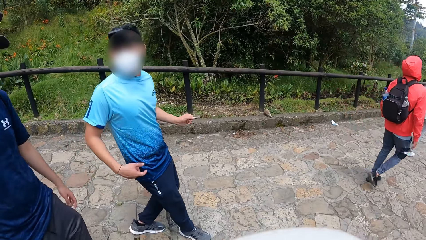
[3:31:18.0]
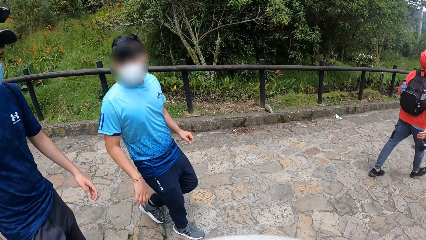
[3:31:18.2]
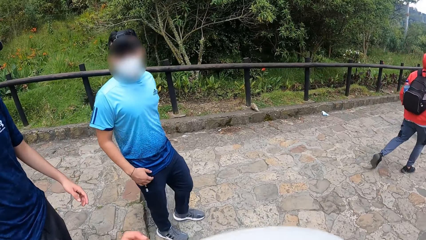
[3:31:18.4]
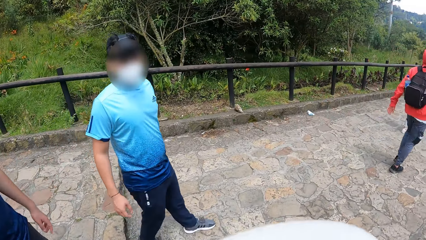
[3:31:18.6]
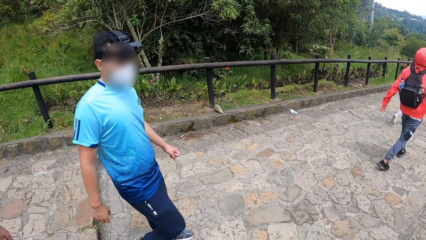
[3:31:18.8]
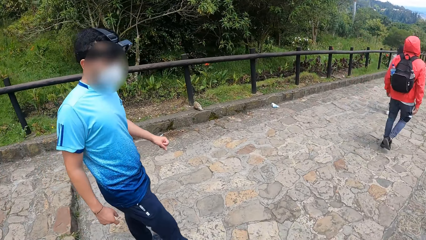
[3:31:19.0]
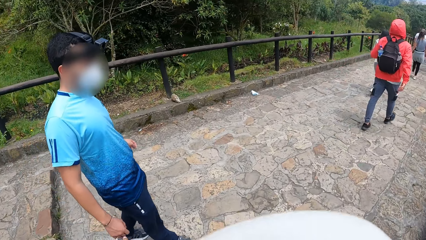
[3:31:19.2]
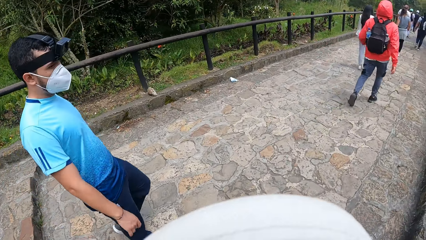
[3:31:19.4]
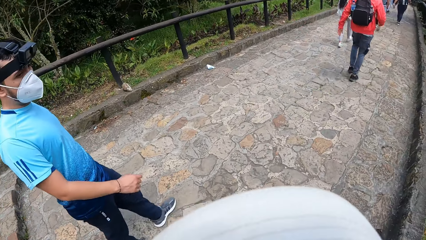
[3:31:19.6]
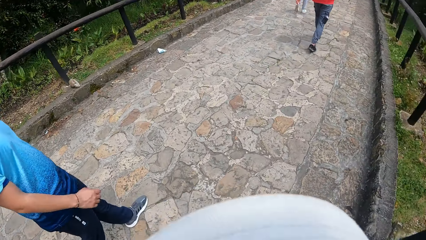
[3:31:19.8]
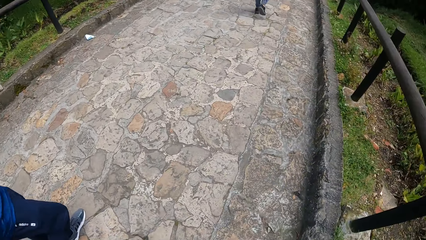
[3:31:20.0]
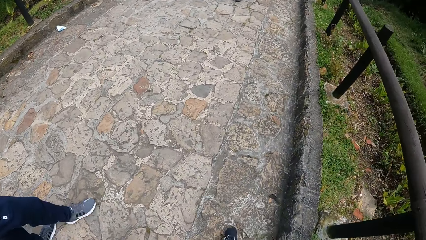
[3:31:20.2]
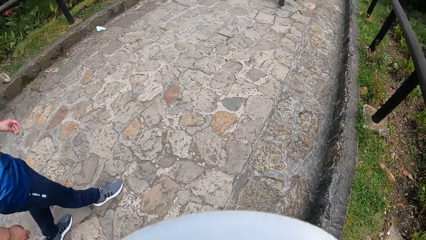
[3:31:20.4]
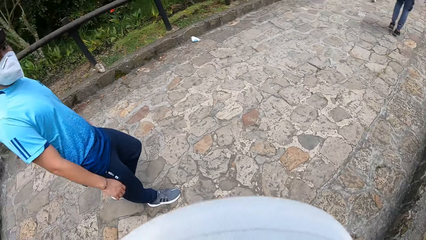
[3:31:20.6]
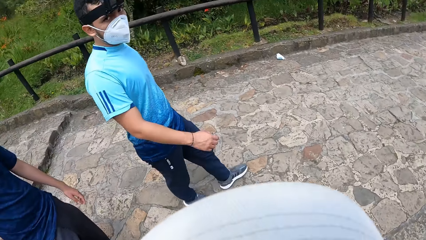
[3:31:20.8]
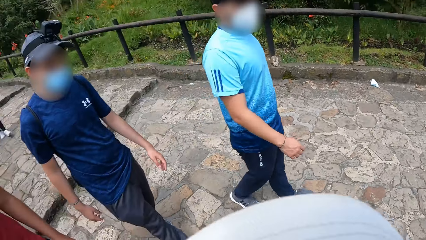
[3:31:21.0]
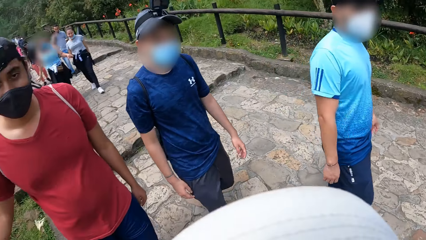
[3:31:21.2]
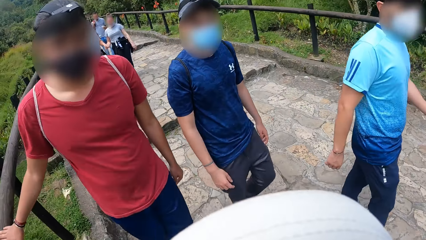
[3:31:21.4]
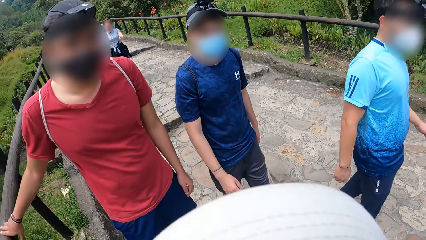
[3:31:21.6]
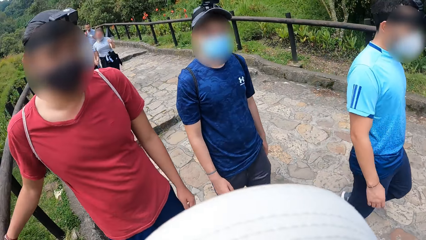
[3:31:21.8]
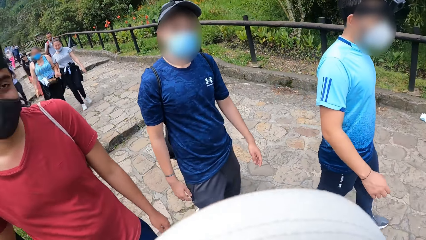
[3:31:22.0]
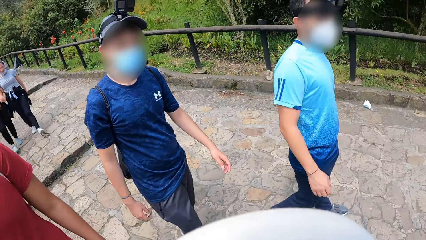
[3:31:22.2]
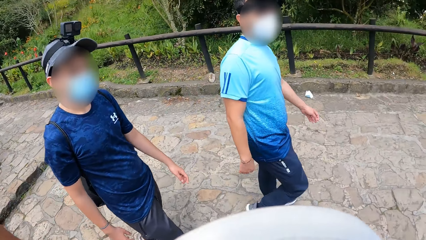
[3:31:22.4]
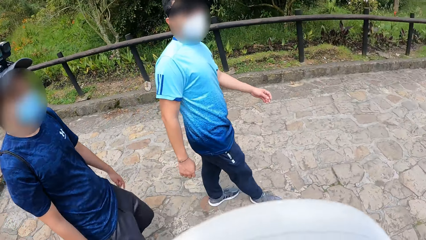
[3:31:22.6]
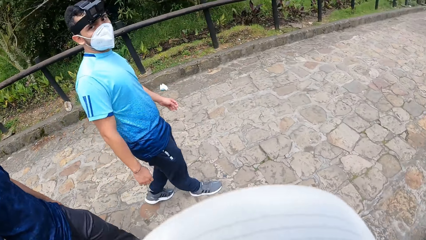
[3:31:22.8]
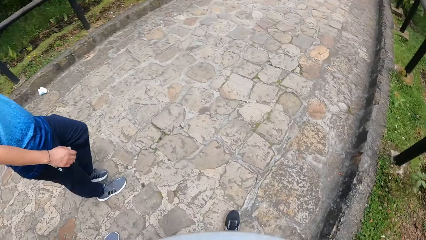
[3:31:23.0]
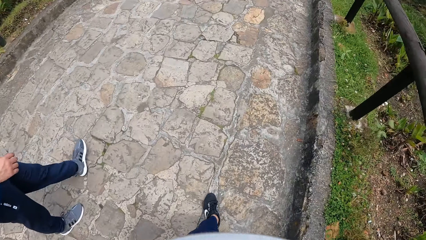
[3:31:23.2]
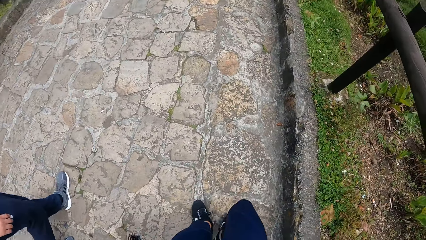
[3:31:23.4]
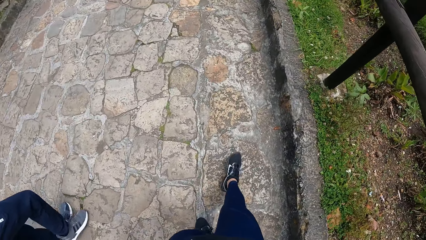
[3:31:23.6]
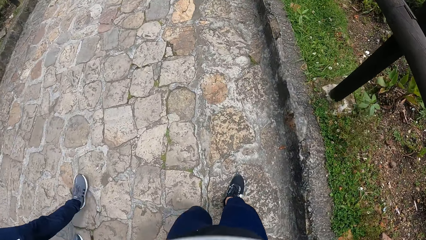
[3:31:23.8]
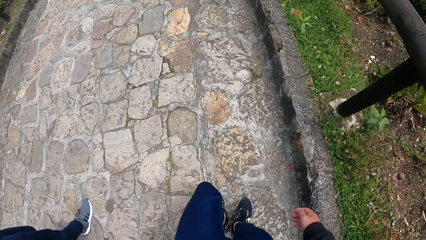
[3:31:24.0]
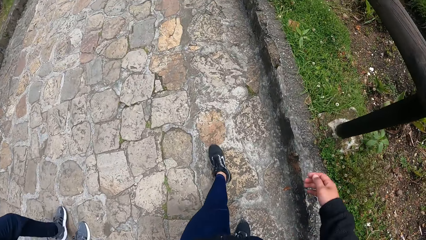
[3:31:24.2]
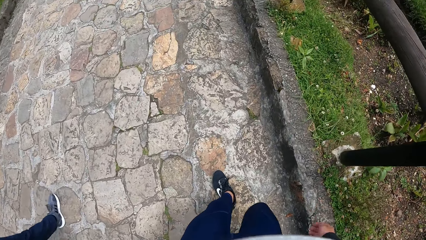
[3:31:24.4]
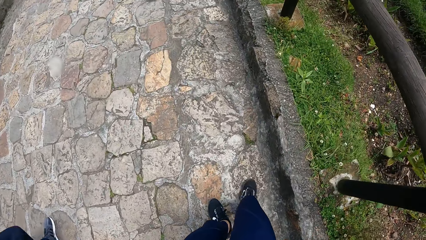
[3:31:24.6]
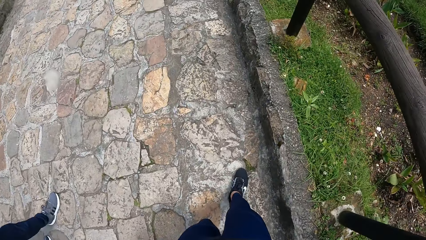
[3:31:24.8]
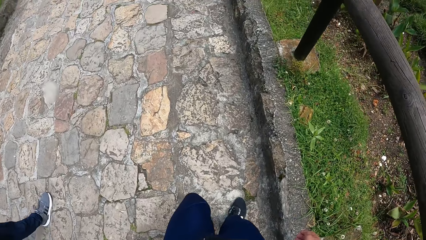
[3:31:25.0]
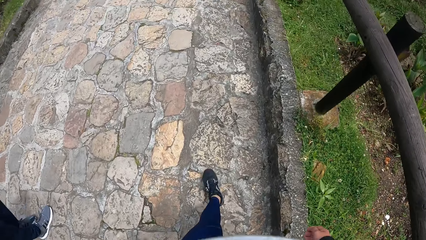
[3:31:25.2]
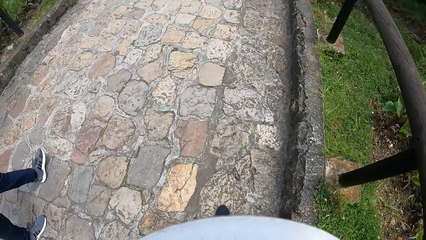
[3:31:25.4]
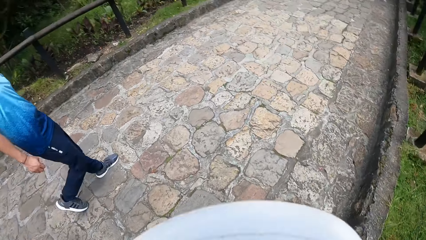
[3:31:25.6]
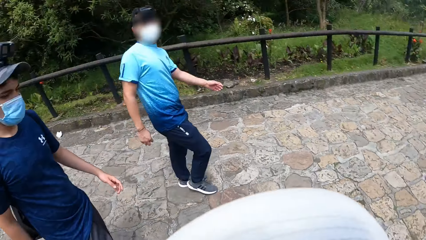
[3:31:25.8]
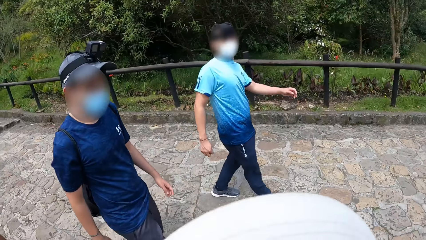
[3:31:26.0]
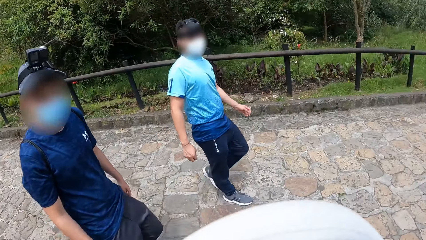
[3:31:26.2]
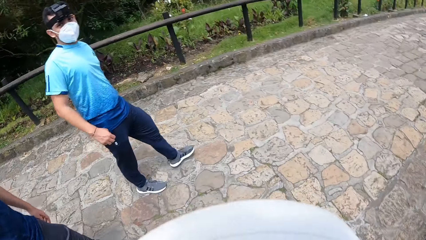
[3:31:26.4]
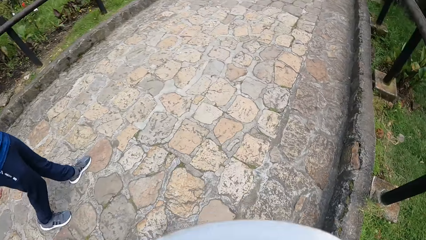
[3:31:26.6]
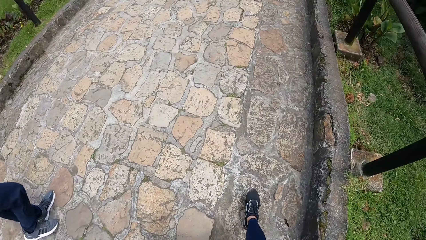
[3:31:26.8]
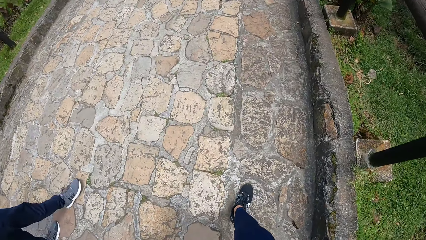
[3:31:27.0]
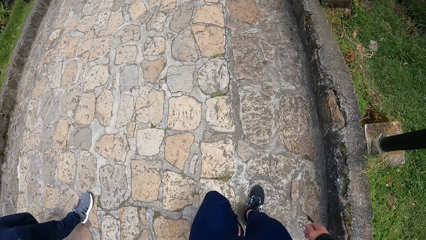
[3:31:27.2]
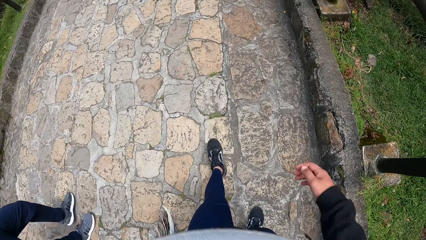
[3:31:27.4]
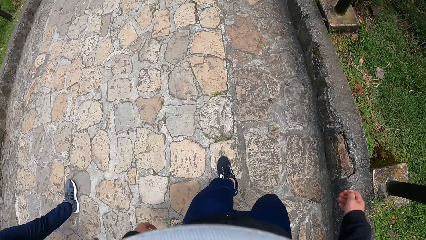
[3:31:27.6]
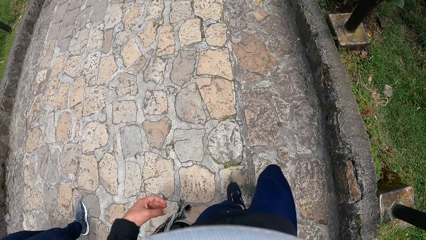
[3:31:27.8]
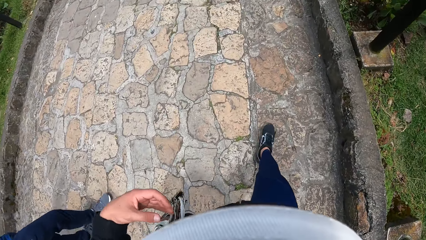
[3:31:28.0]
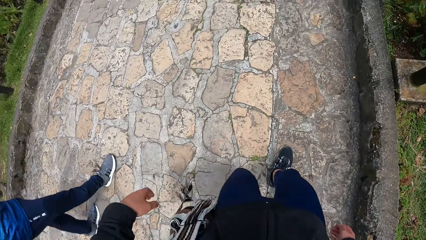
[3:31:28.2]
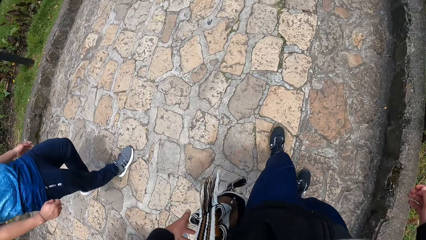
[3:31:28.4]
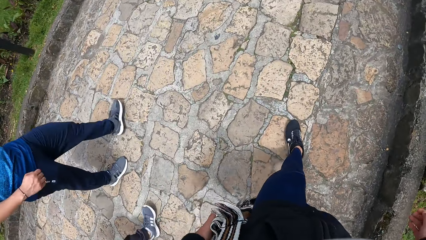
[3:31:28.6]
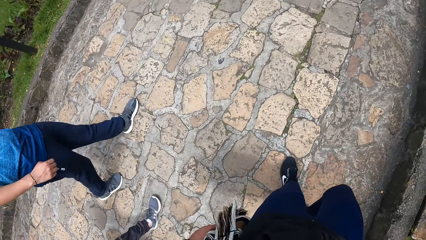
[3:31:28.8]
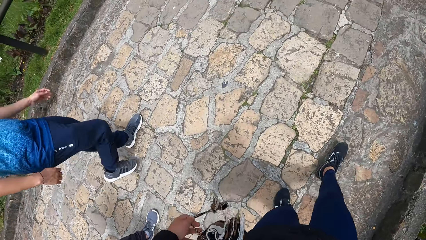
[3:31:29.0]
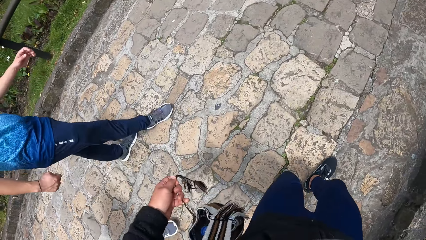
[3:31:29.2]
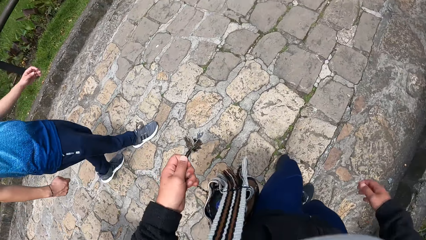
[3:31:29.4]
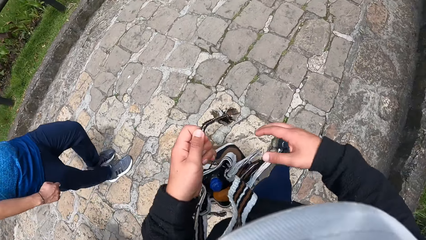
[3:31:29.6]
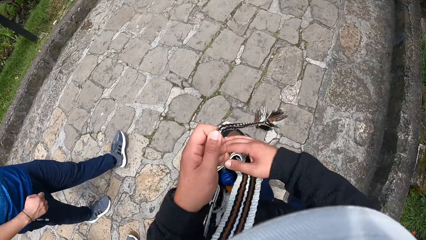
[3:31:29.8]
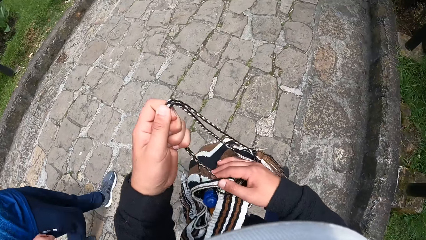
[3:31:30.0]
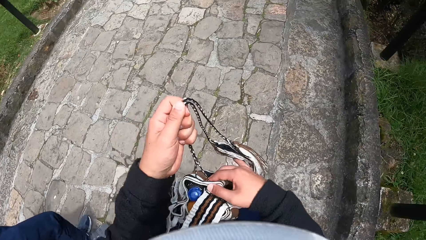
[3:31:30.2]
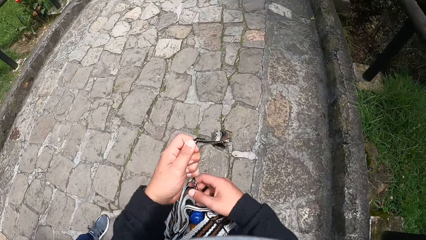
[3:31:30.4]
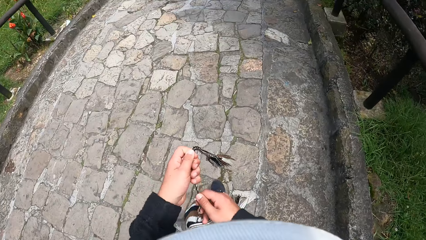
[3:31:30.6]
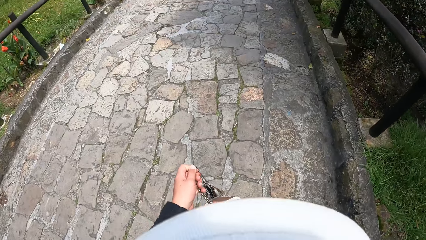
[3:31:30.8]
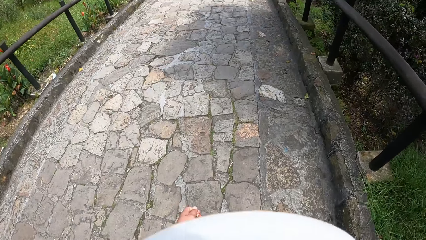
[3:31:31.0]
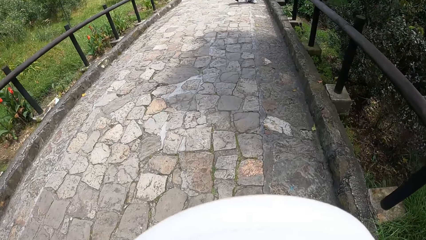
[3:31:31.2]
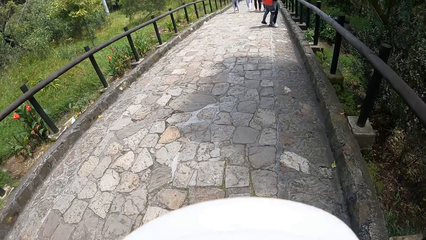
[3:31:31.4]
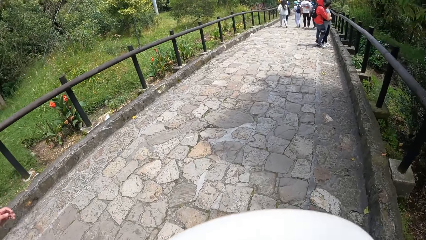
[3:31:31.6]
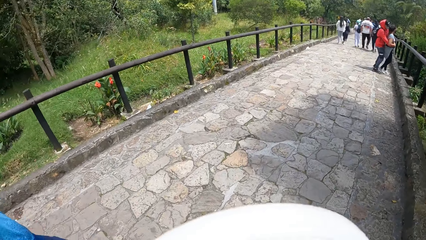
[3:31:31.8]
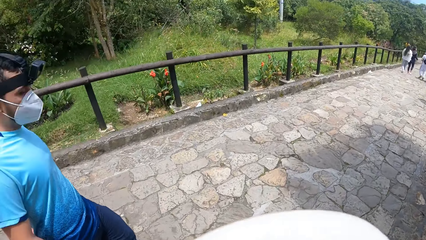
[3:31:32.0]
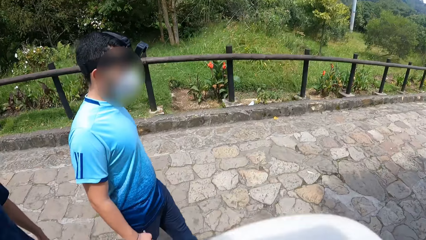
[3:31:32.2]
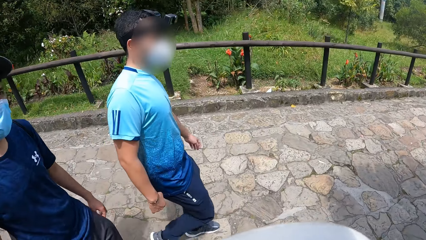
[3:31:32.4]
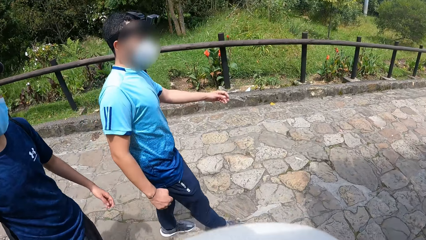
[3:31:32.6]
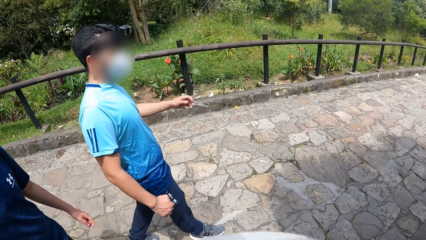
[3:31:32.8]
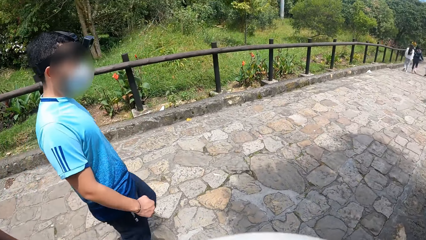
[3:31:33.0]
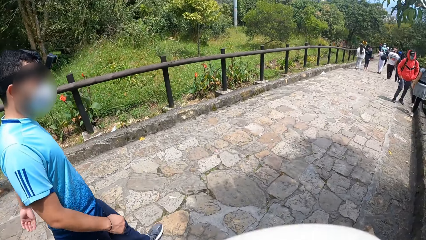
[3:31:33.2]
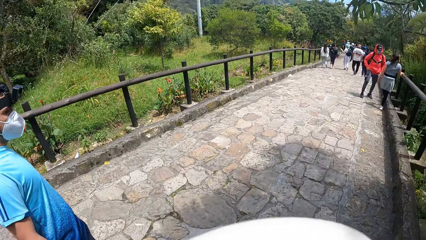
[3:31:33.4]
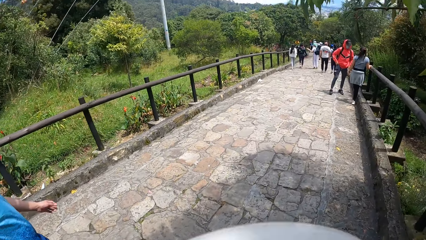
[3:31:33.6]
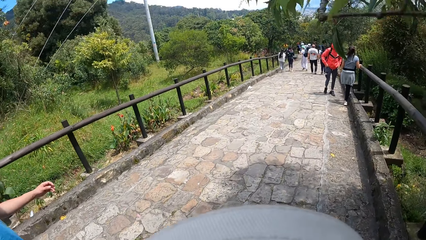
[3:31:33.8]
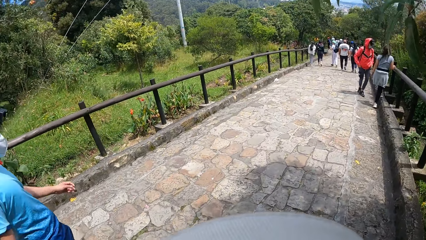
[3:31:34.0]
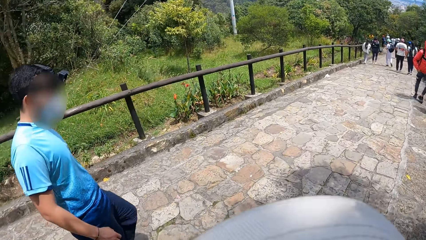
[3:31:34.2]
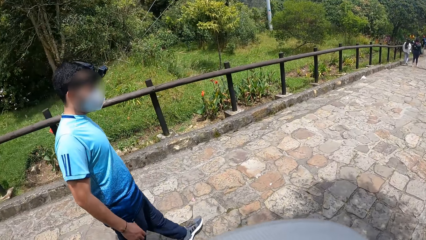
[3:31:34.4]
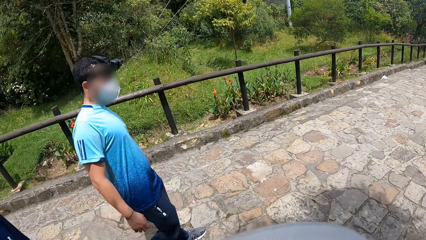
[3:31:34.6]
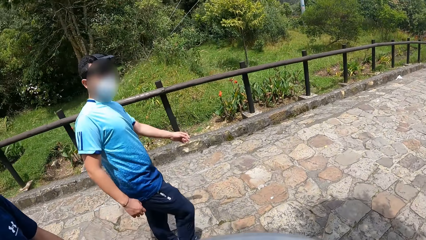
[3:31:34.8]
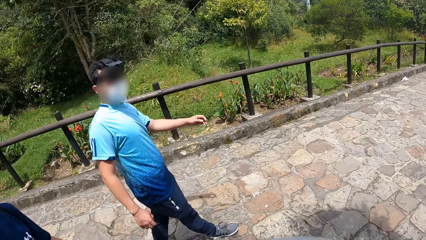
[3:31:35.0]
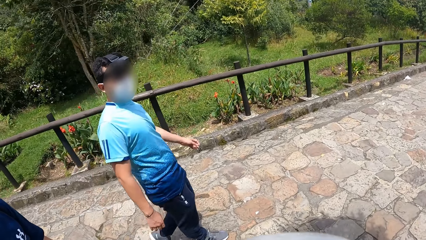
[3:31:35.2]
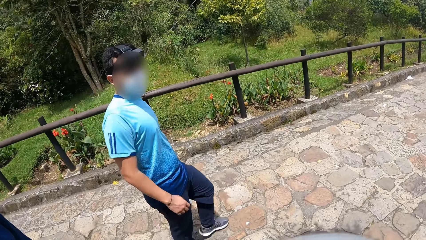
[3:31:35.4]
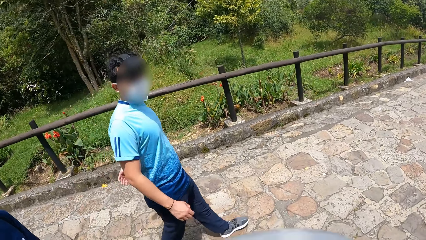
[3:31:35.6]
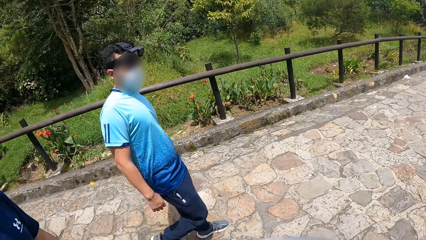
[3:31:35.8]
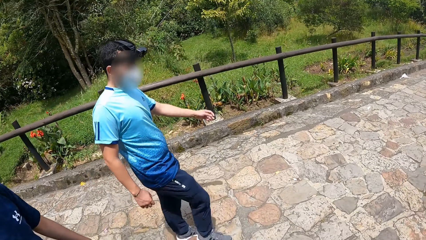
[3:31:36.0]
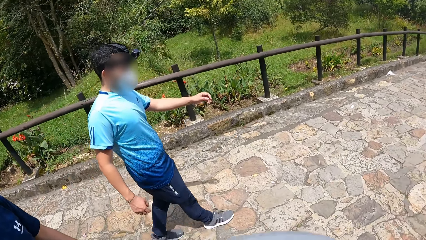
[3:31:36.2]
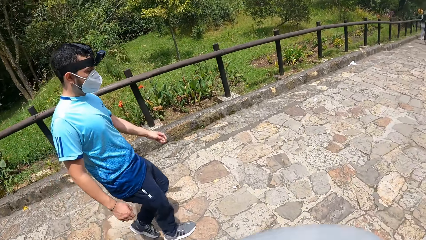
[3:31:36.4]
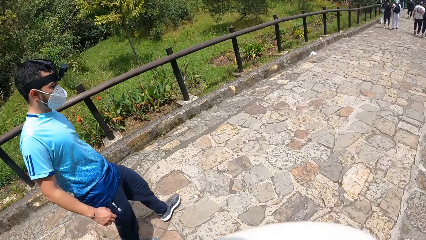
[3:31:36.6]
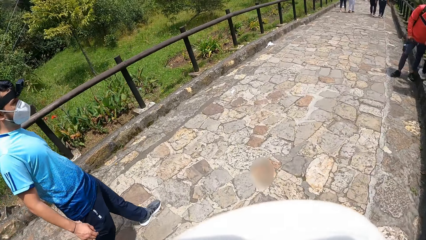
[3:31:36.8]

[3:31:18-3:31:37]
The camera wearer talks to a person. She looks at another person. She pulls the bag with her left hand. She holds the bag. She pulls the rope of the bag with both hands. She talks to the other person.
